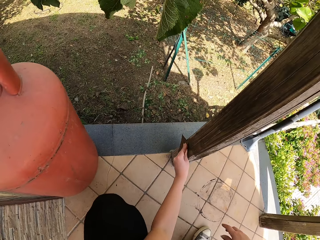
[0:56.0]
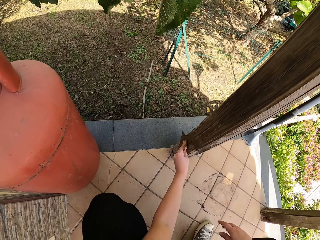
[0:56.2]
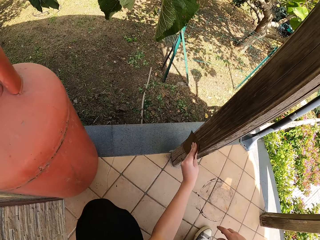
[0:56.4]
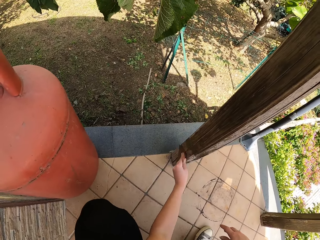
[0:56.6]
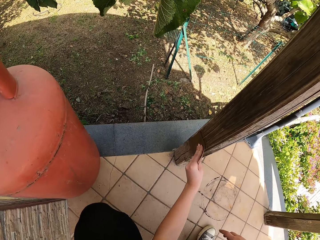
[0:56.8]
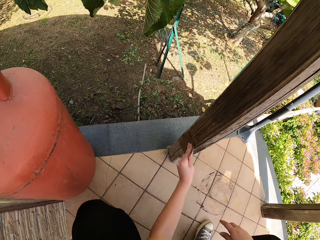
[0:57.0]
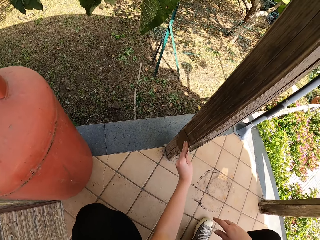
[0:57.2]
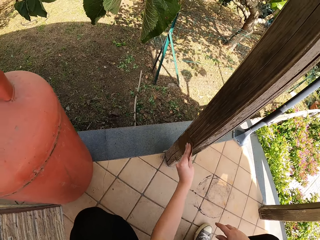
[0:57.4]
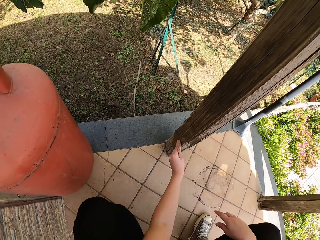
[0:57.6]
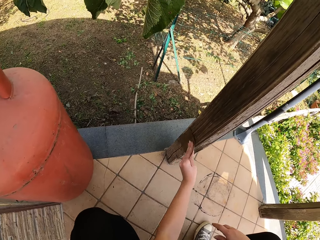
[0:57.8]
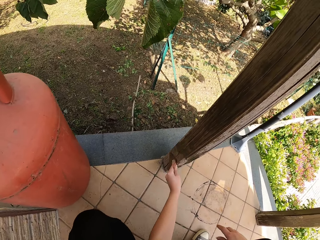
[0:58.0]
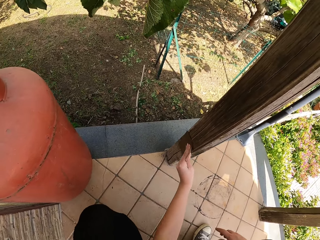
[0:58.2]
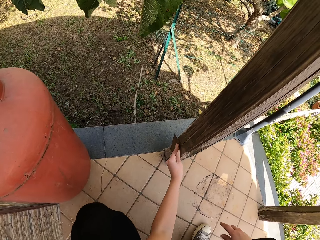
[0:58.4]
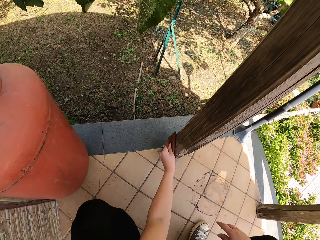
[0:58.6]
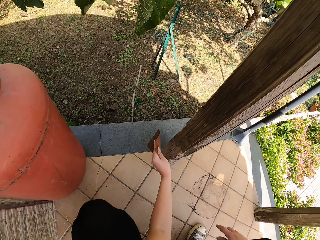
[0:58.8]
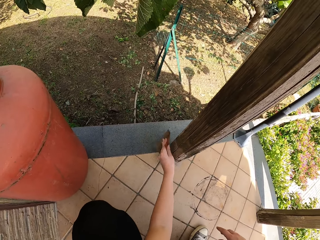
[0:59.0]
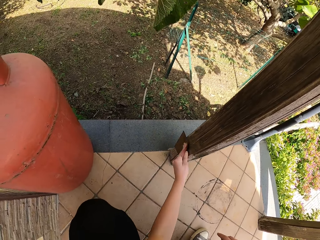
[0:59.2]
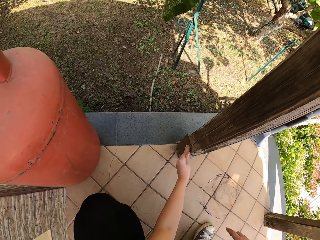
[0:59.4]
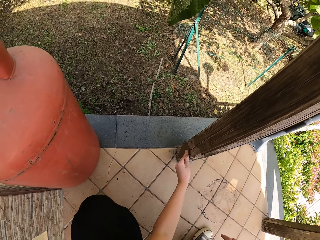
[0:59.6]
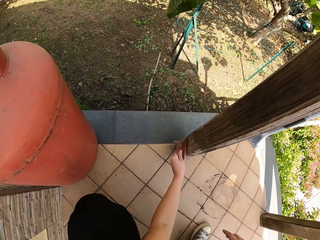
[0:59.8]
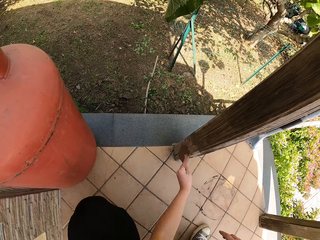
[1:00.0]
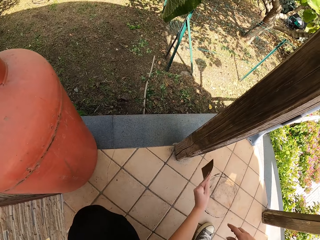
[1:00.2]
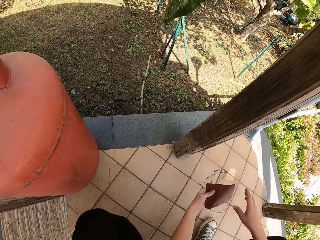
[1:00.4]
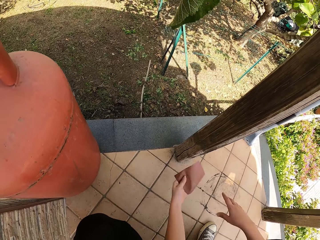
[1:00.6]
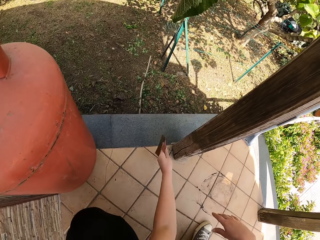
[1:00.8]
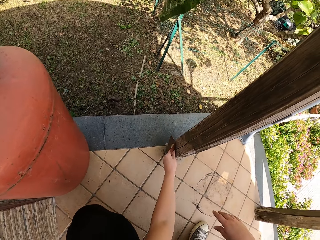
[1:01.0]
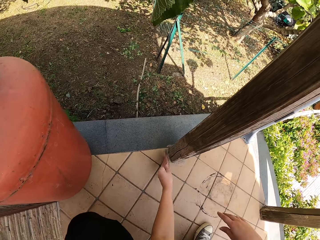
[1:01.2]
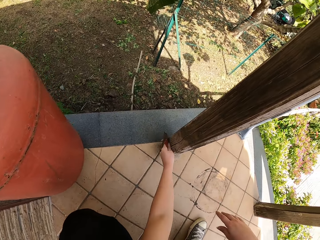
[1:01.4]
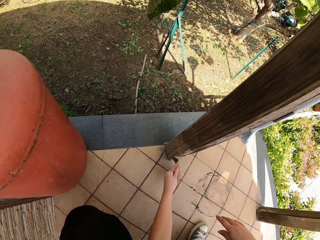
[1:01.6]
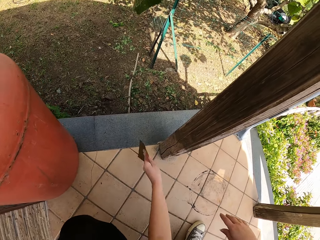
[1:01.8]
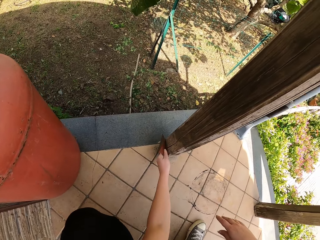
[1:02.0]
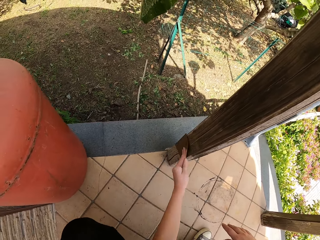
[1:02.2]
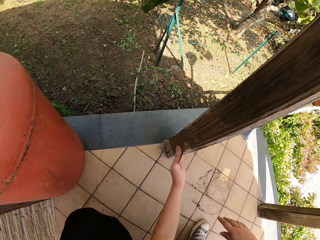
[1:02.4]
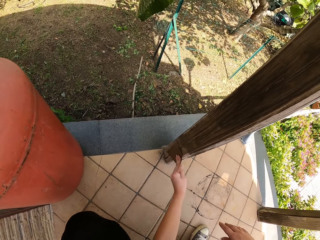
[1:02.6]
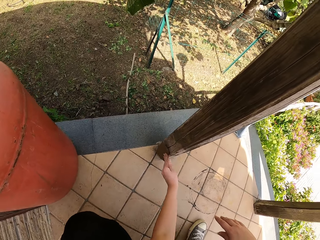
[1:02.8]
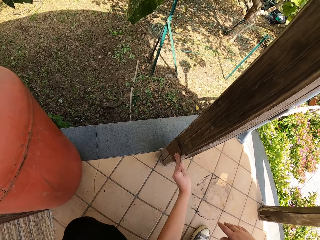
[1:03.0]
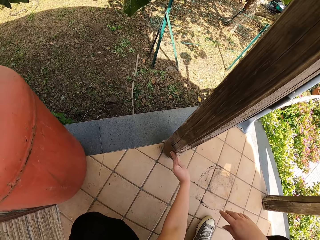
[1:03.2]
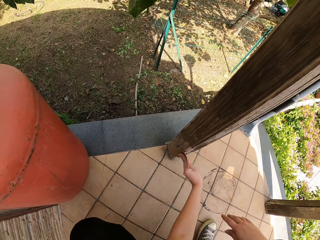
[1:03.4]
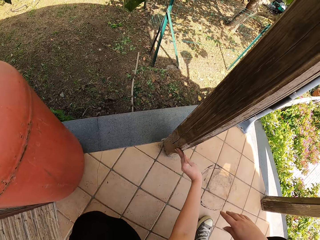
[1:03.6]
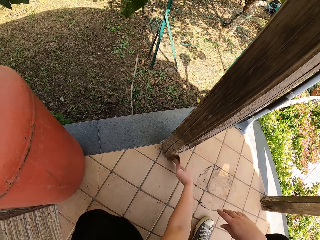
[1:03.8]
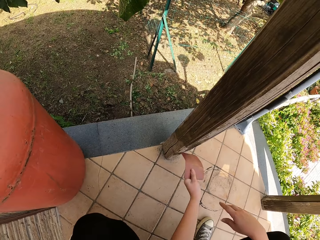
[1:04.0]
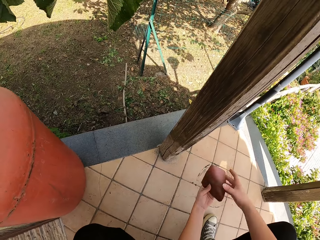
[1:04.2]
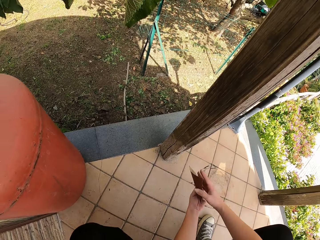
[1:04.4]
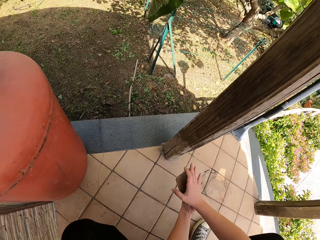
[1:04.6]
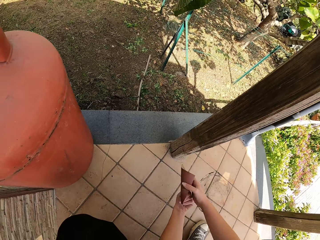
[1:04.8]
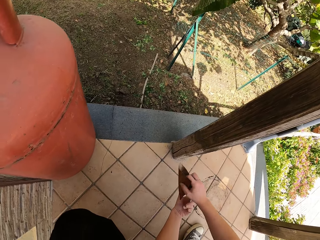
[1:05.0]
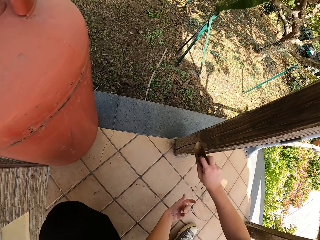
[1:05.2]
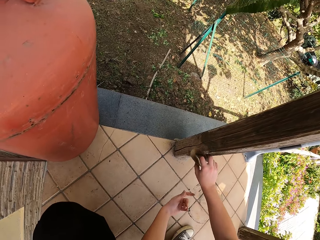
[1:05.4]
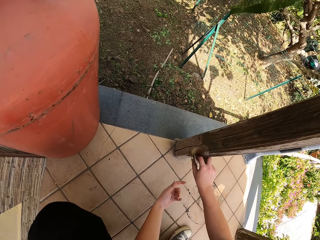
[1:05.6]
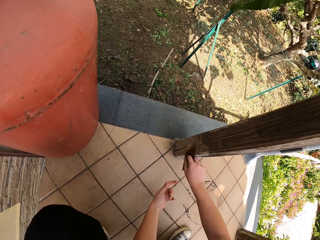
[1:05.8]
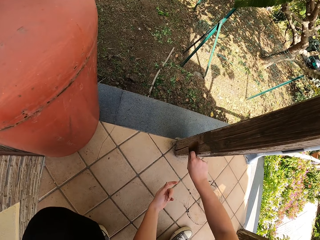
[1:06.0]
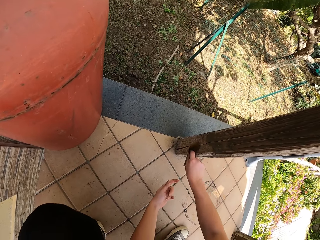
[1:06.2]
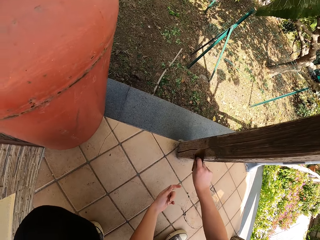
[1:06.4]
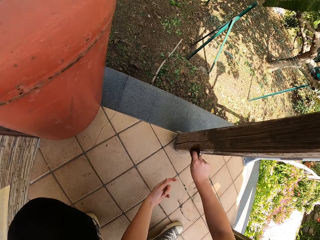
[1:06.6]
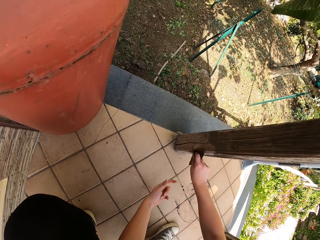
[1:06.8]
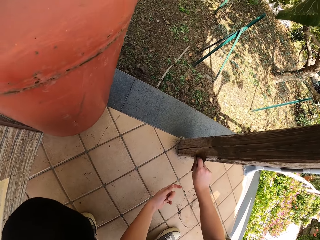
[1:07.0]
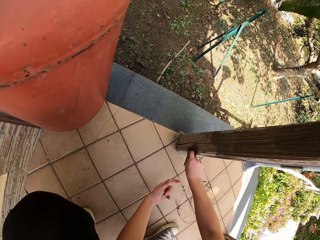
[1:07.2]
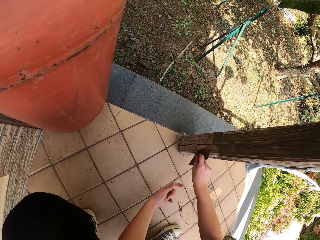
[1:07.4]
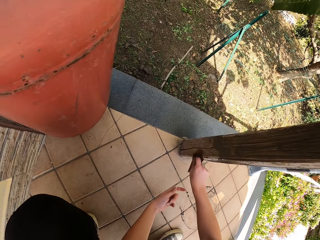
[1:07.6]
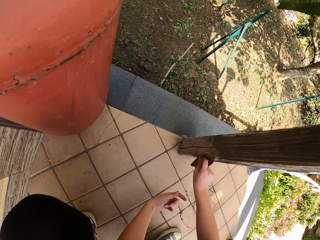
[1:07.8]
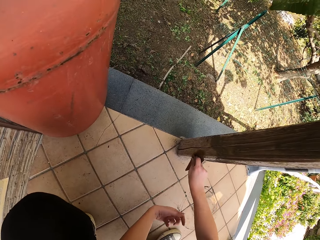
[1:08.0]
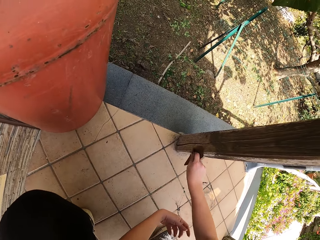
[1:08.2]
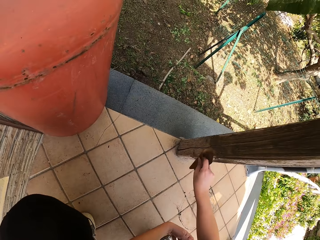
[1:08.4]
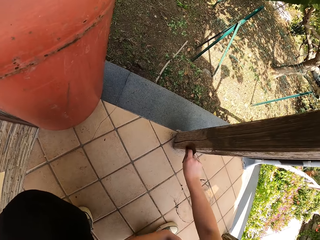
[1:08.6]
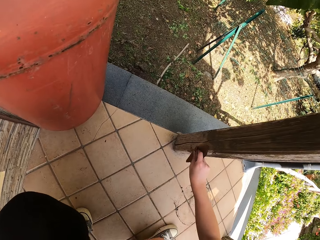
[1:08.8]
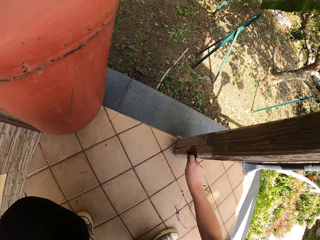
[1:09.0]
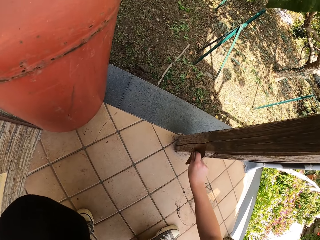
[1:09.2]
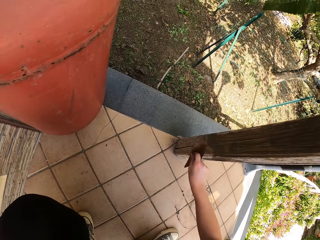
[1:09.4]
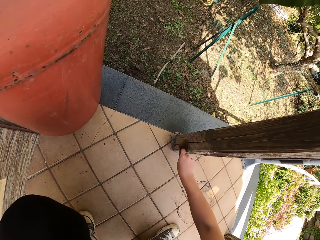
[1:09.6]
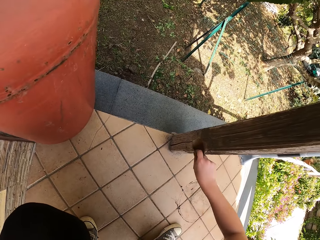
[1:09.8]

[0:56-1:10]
The camera wearer passes the sandpaper from his left hand to his right hand. He continues sandpapering the wood frame.

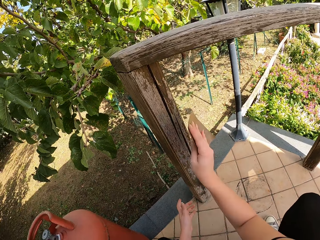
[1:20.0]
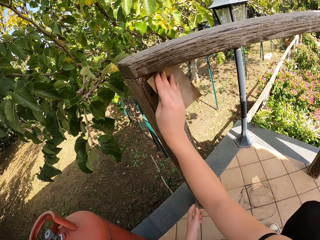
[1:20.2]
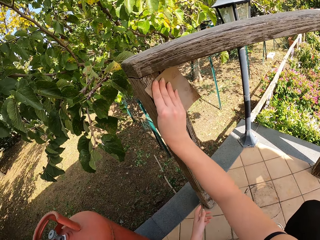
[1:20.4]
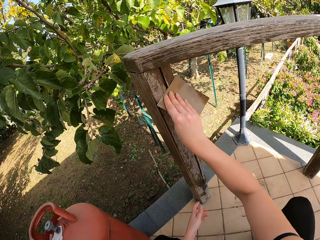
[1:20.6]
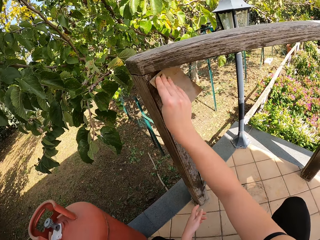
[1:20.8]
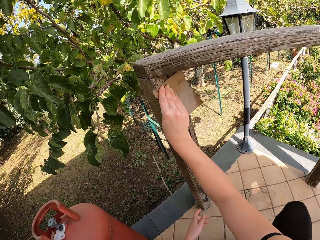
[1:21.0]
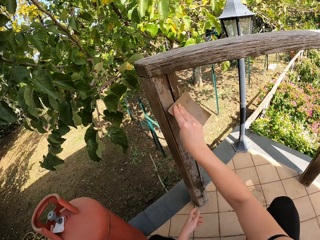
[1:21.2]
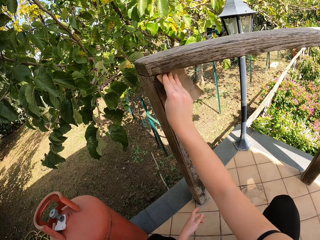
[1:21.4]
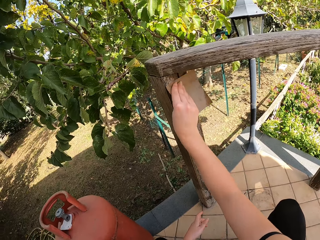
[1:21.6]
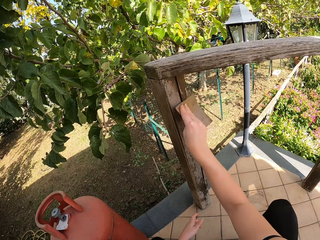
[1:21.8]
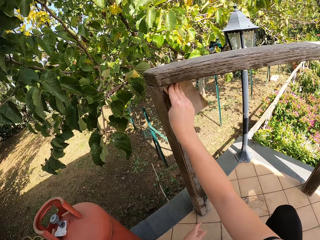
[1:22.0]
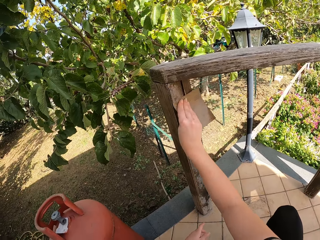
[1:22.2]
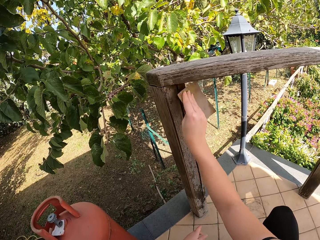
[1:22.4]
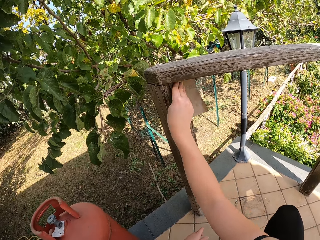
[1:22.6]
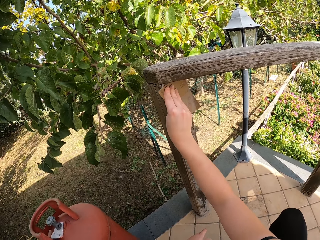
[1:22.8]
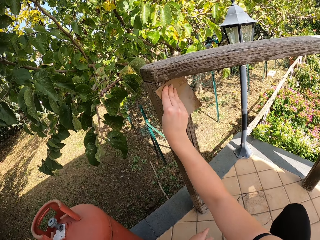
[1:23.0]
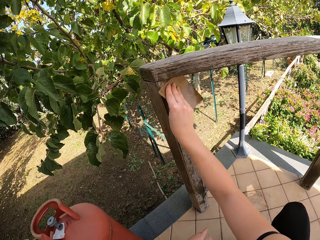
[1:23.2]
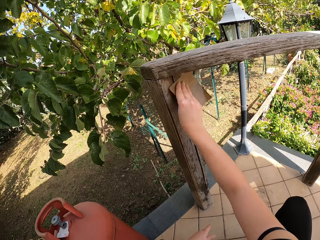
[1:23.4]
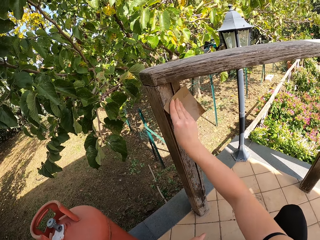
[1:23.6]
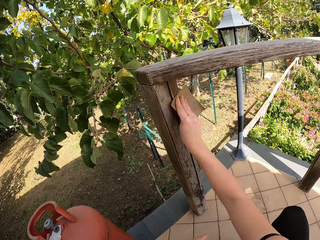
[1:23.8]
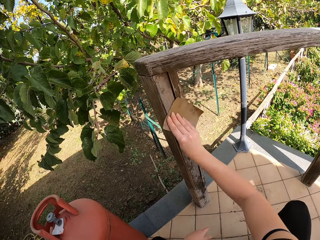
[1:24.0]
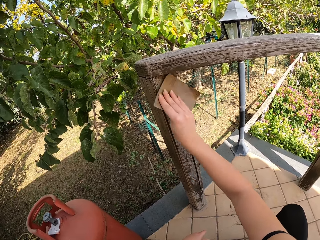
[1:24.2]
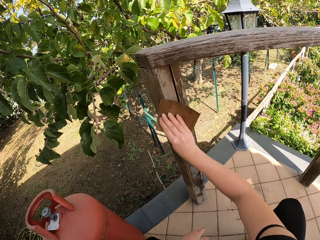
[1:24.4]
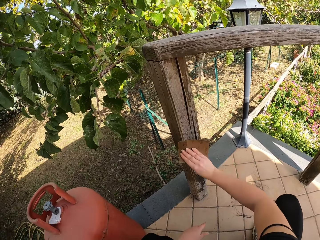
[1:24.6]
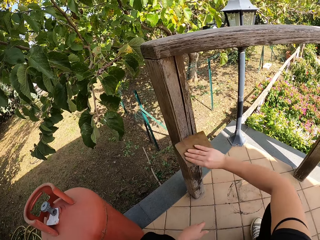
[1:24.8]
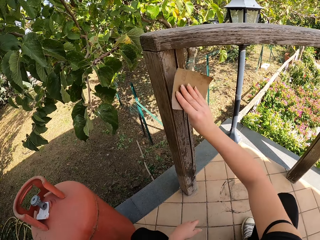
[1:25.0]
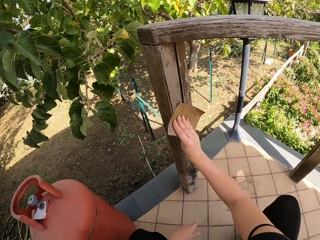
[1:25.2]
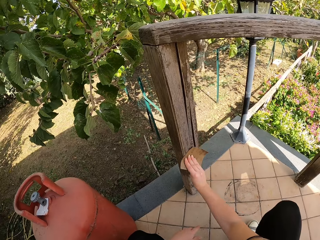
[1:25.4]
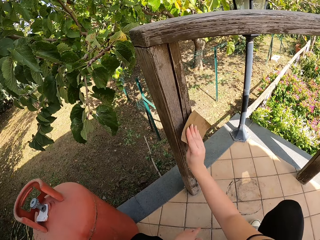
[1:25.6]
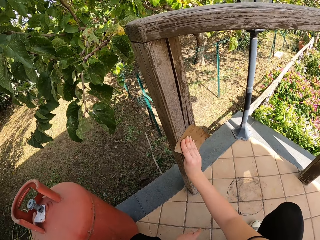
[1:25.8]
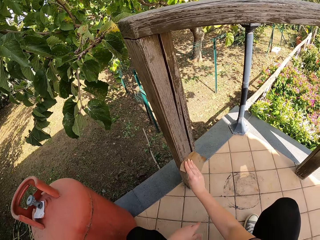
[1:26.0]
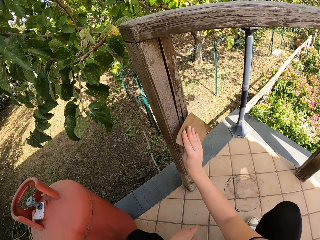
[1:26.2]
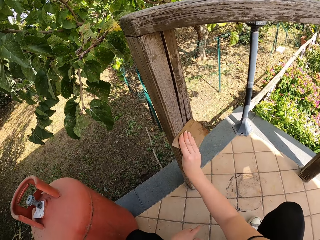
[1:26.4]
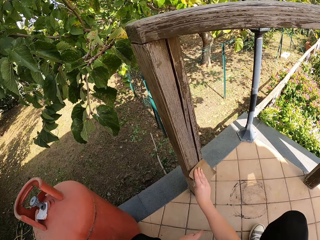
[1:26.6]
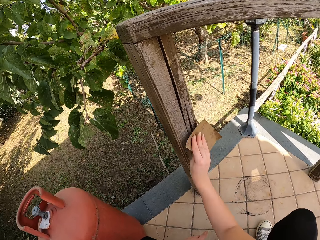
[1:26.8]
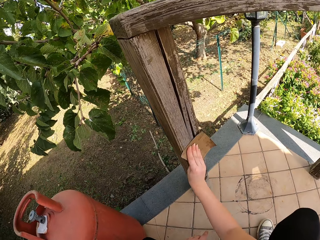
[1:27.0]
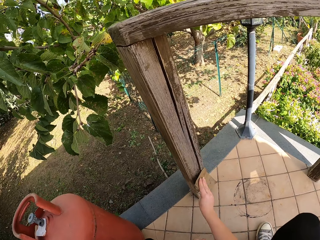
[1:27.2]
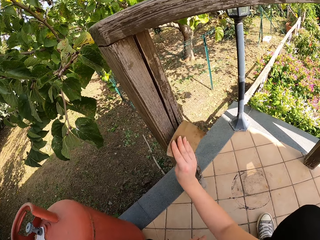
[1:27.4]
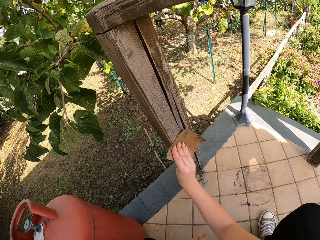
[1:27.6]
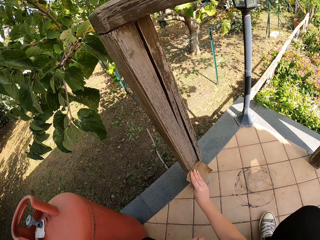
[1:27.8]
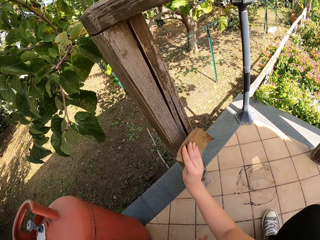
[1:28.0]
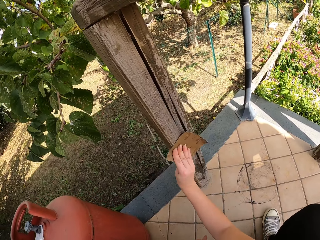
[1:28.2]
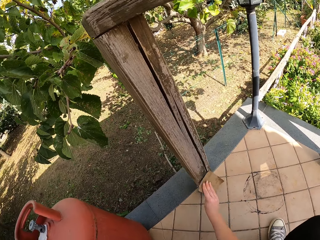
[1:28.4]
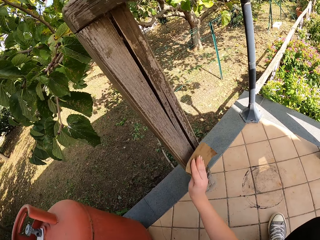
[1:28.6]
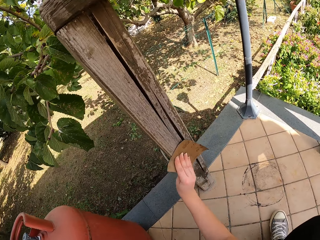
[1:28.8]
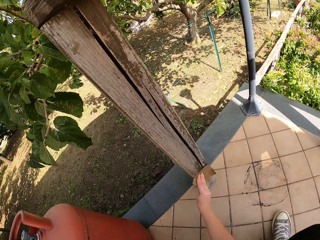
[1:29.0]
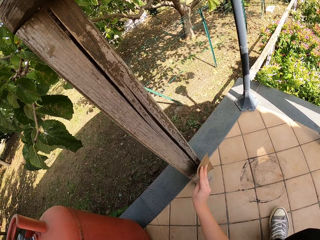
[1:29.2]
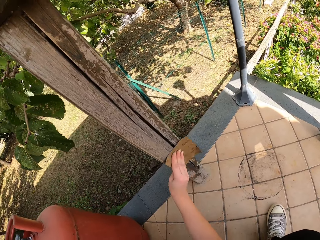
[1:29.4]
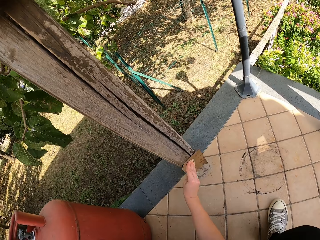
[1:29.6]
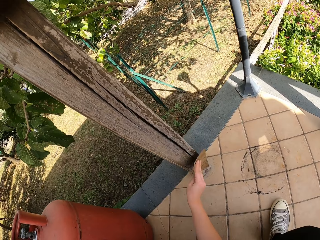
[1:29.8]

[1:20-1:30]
The camera wearer touches the sandpaper with his left hand. He continues sandpapering the wood frame.
